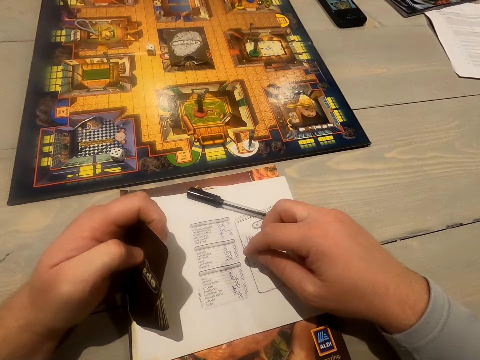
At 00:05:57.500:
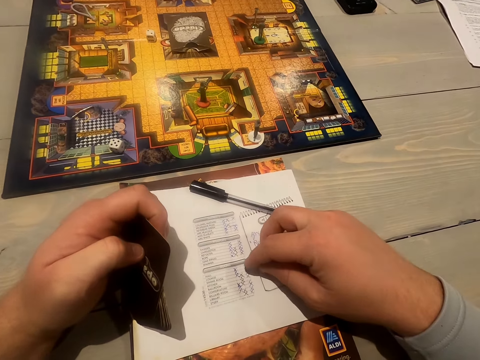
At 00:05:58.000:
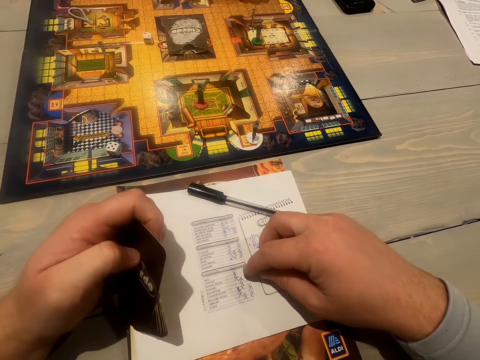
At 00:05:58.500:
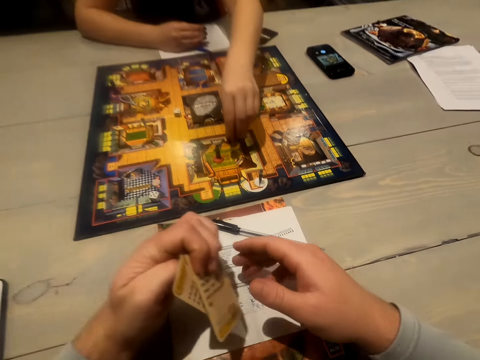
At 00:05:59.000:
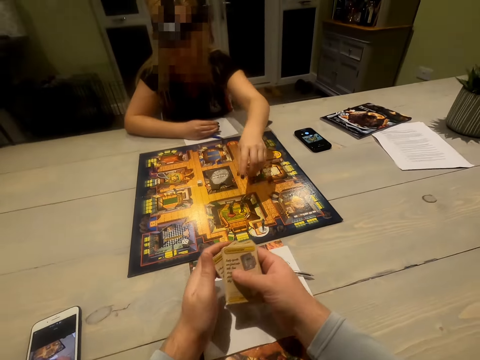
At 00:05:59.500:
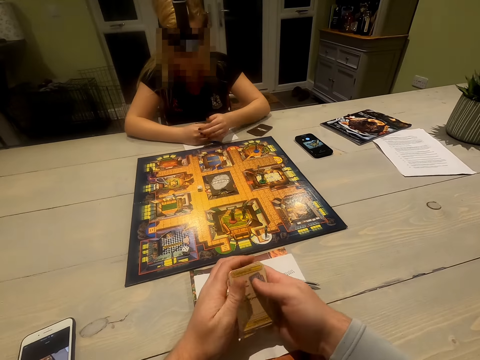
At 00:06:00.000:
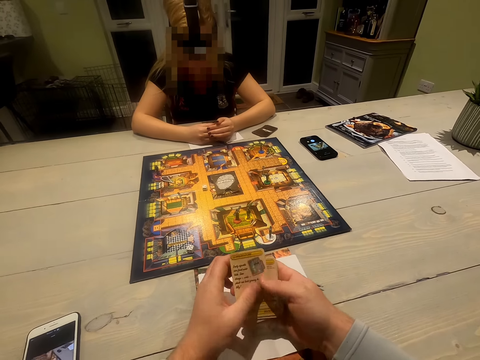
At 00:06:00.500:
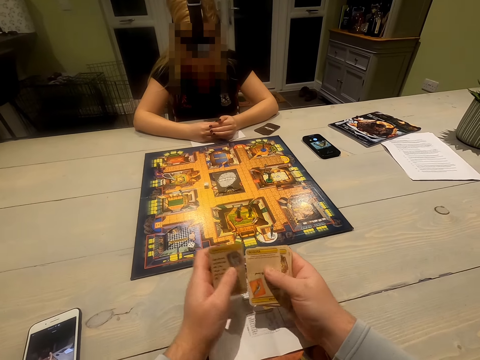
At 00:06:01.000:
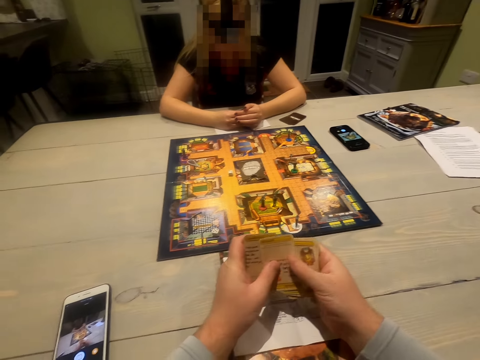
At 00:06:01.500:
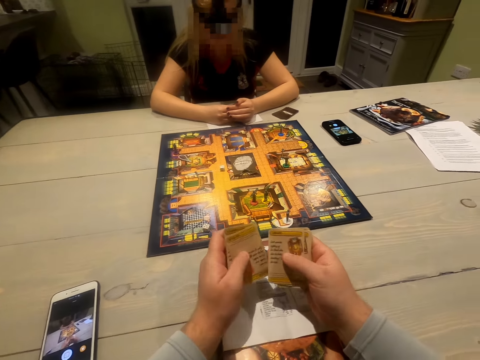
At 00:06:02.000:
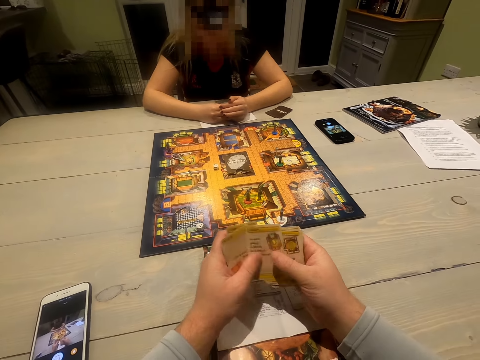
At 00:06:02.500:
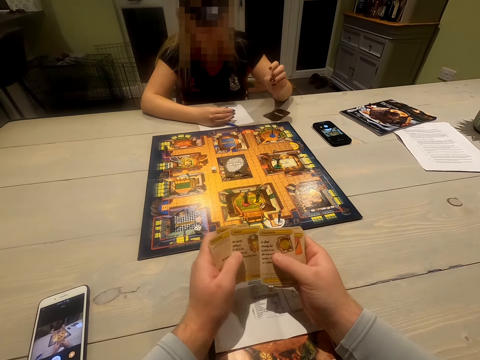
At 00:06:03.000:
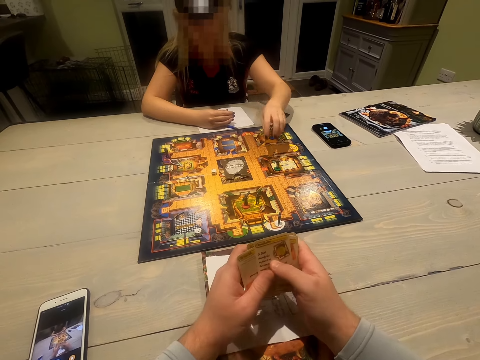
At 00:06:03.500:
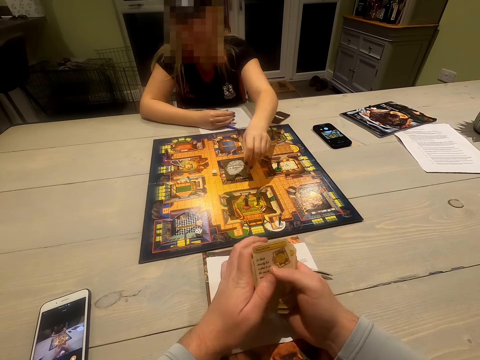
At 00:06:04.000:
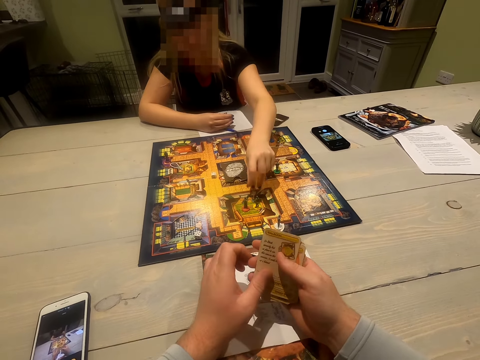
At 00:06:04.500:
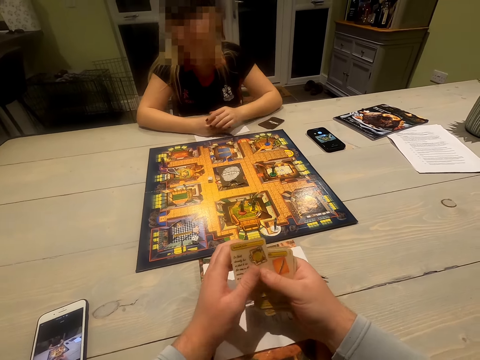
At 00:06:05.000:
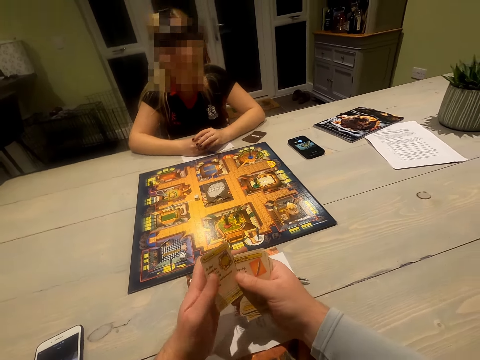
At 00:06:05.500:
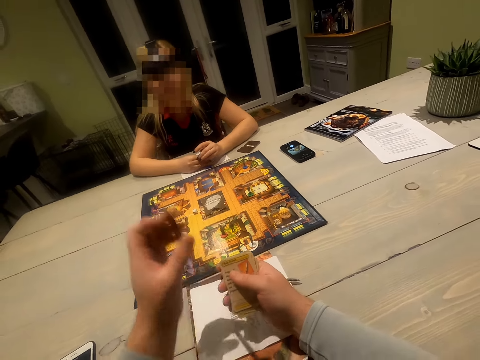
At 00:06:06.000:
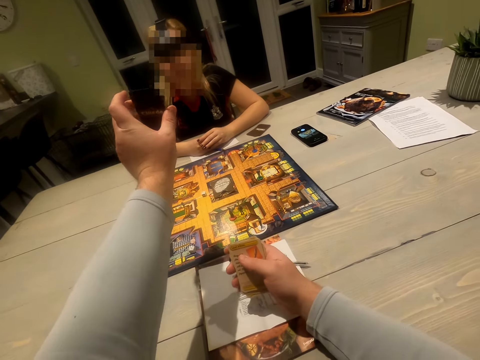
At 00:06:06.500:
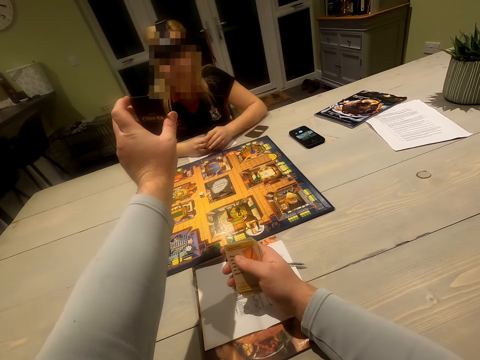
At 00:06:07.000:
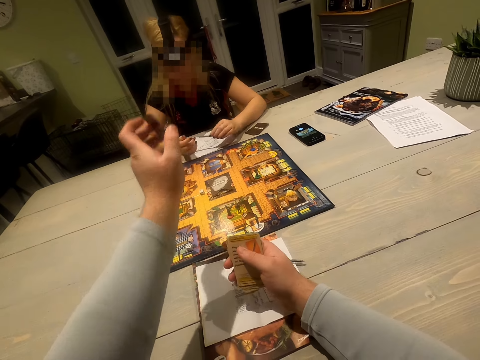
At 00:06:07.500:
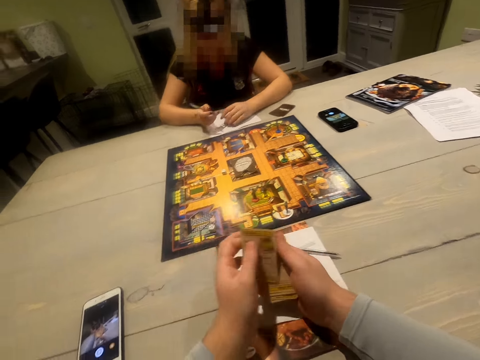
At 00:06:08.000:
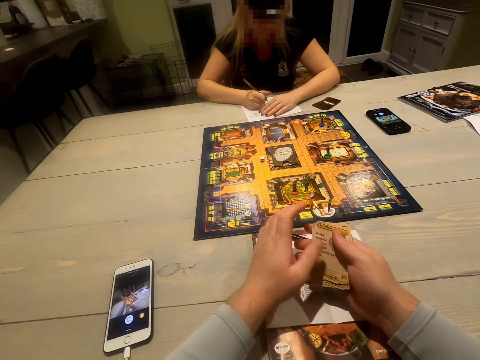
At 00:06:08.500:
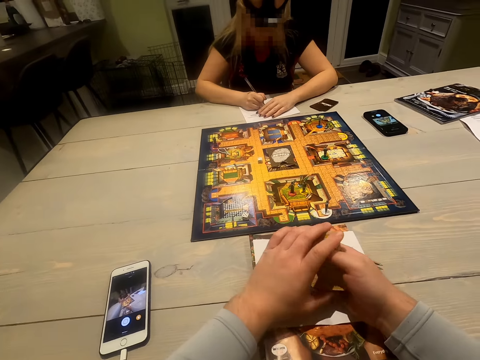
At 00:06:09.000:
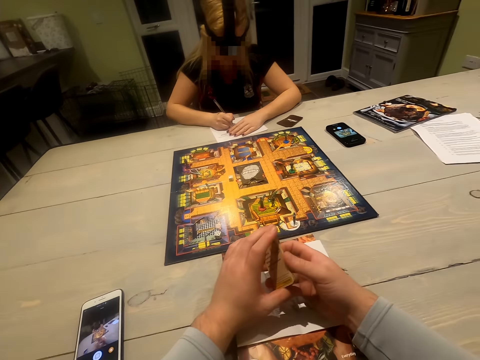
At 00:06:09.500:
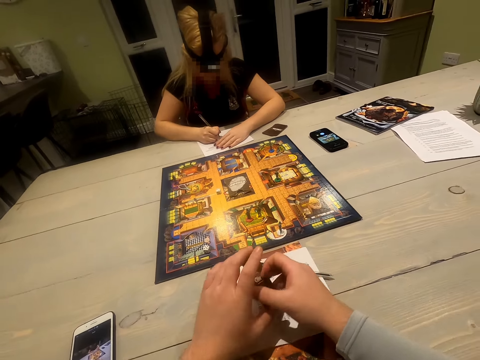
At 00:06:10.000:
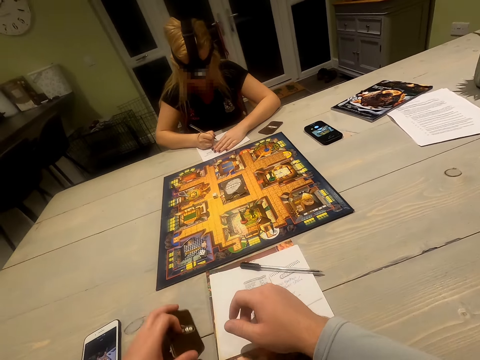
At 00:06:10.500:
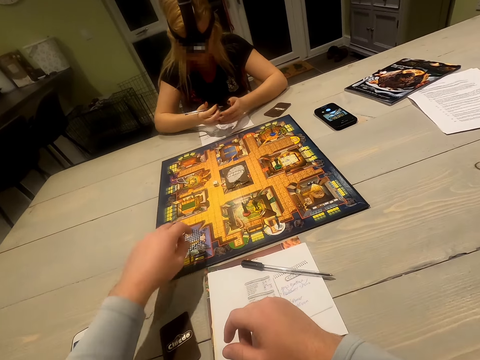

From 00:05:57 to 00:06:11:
The camera wearer looks at the paper. A woman moves her hand. The camera wearer shuffles the cards. The woman plays and moves the token. The camera wearer holds up a card. He shows the woman the card. He puts down his hand. He puts down the cards.

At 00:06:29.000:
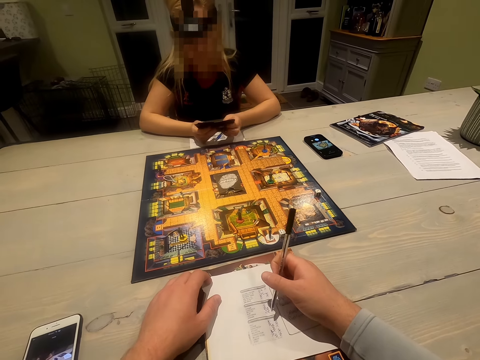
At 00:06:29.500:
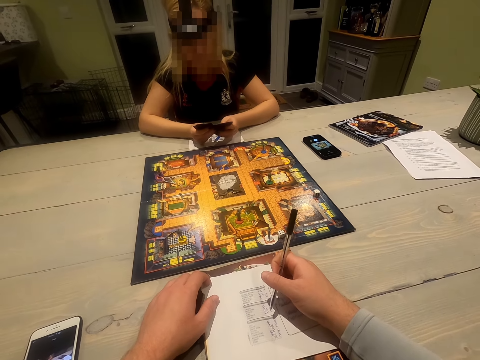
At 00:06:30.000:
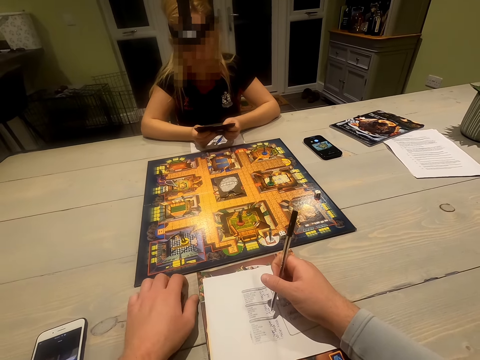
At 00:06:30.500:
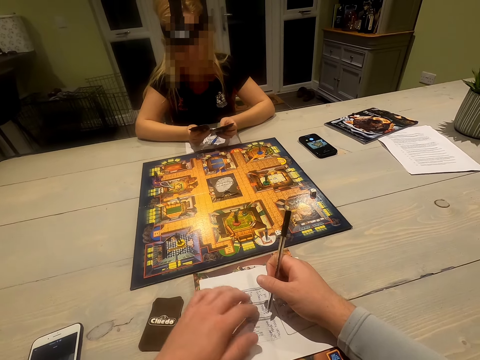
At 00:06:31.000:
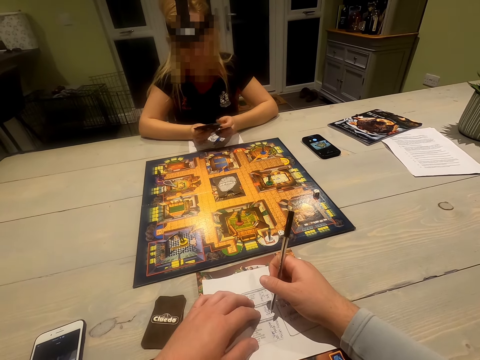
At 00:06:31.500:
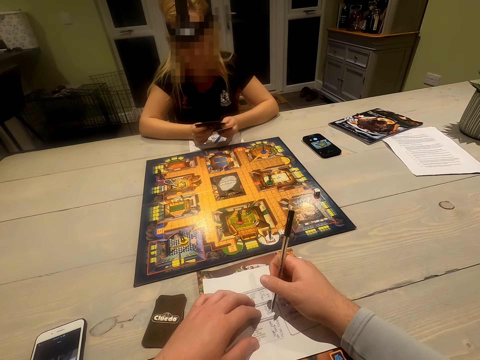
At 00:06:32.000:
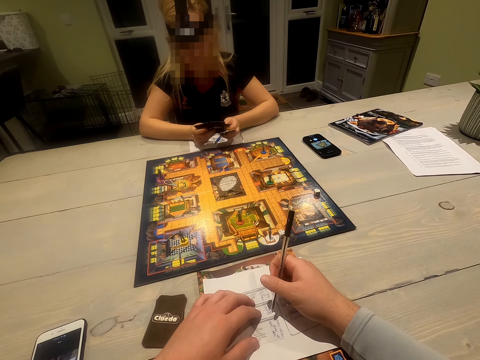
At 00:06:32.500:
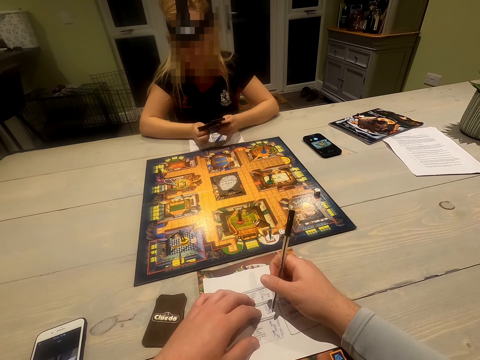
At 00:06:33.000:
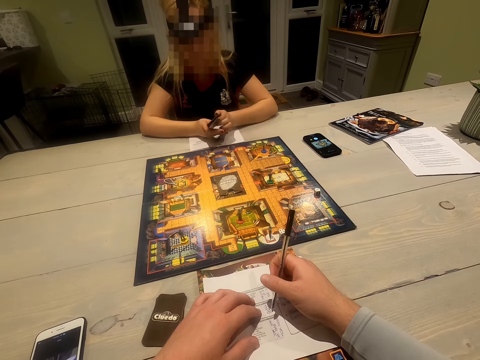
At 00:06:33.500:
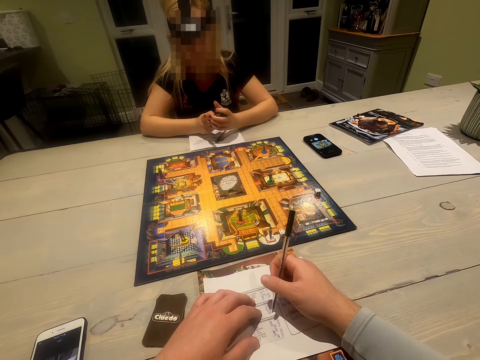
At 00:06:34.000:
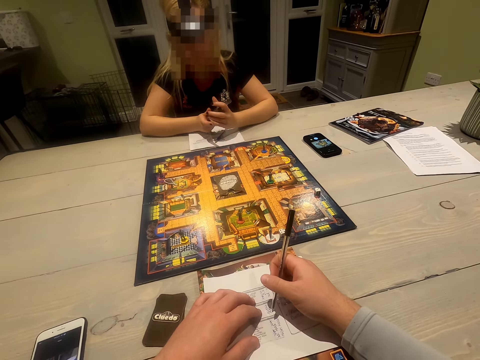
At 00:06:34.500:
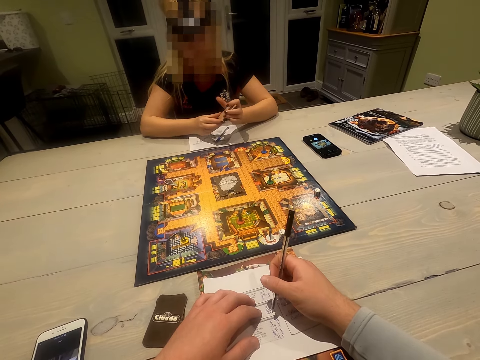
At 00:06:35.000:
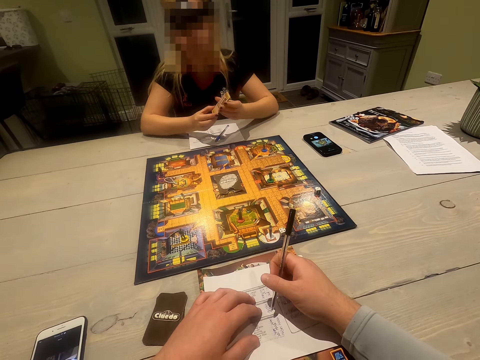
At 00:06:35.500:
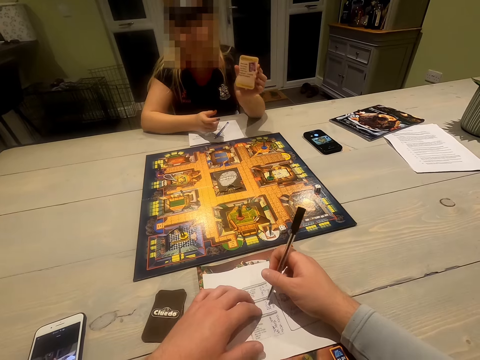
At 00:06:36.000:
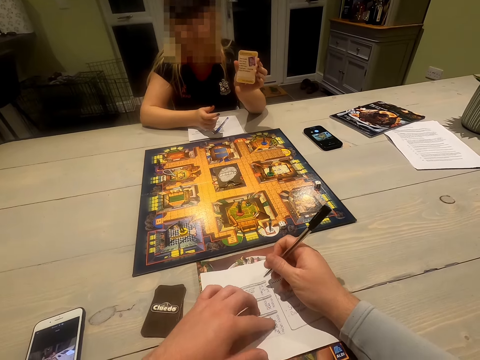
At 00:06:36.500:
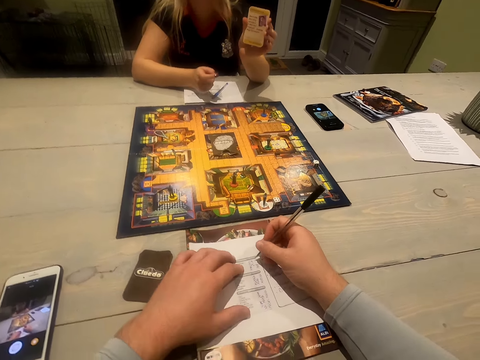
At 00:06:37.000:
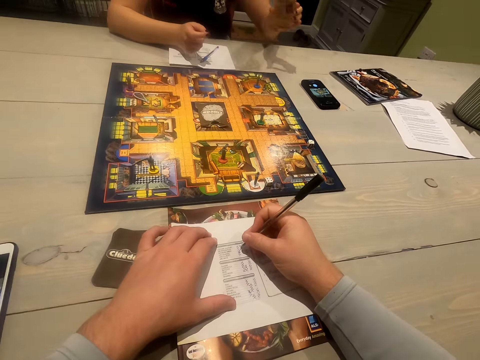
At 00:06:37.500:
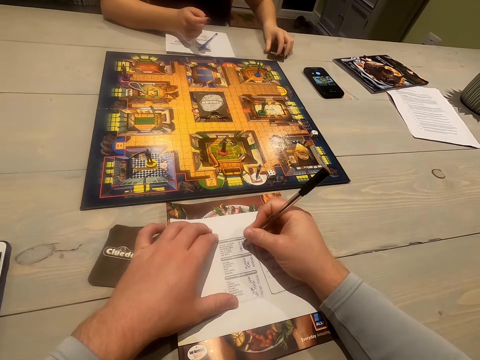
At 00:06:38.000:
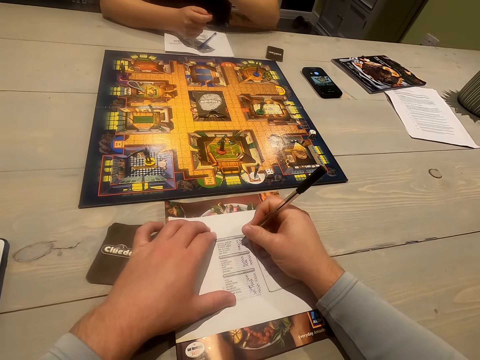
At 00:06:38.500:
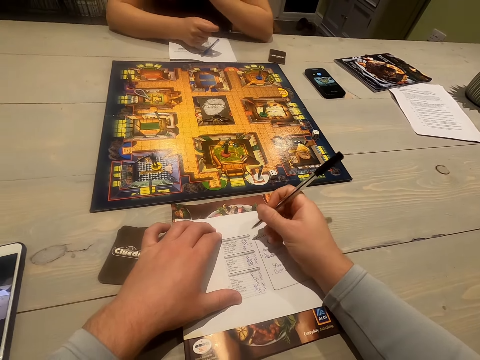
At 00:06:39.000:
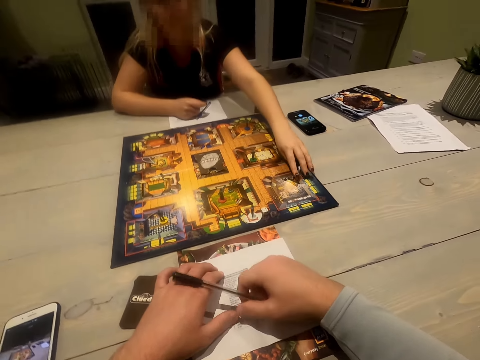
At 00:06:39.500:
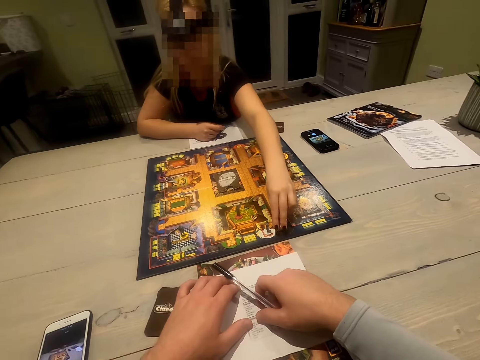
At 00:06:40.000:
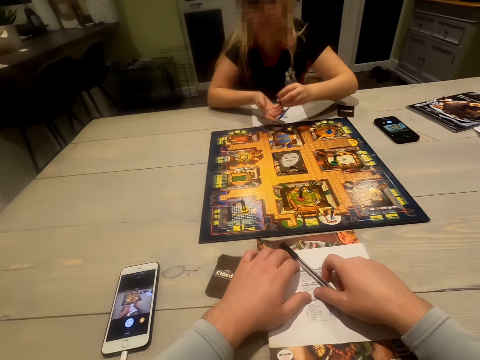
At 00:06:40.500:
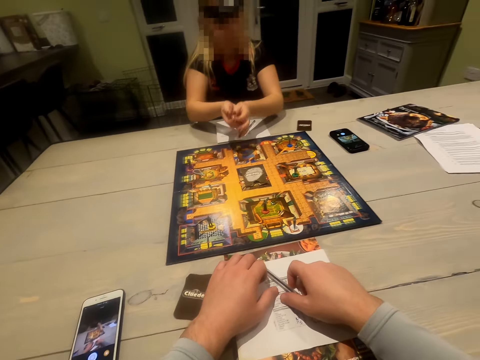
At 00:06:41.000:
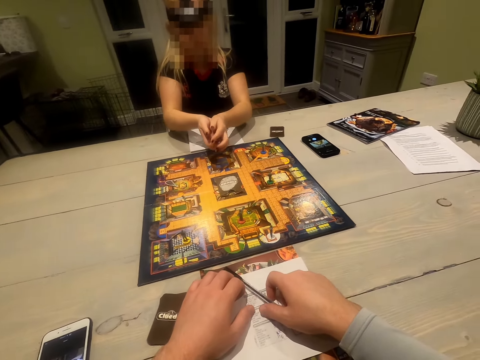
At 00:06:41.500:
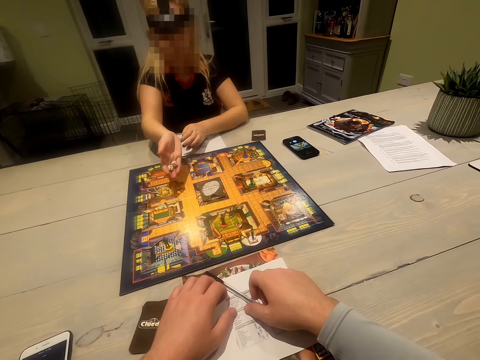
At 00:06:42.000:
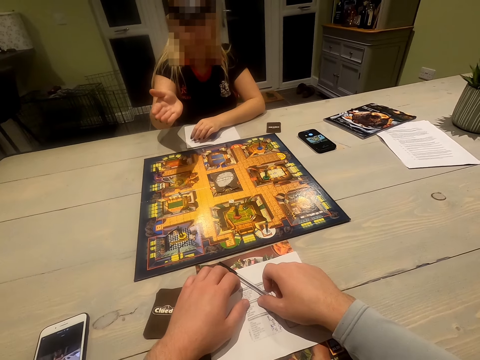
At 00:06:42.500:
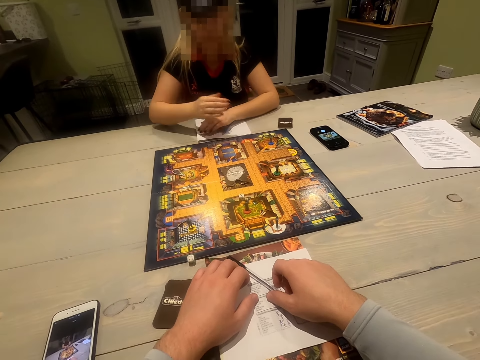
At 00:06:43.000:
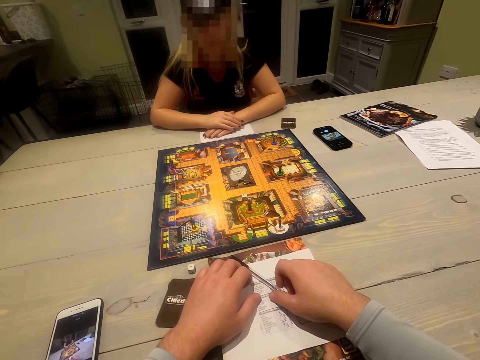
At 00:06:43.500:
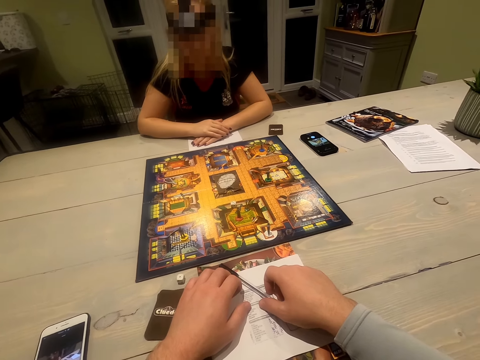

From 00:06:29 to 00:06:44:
The camera wearer puts down the cards. He moves his hand. A woman shuffles the cards. The camera wearer looks around. The woman holds up the card and shows the camera wearer the card. The camera wearer writes points down on the paper. The woman puts down the cards. She picks the dice, shakes the dice, drops the dice on the board, and rolls the dice.
